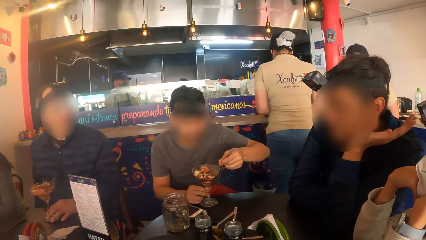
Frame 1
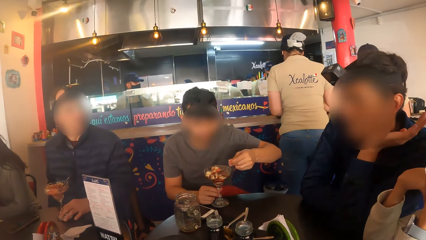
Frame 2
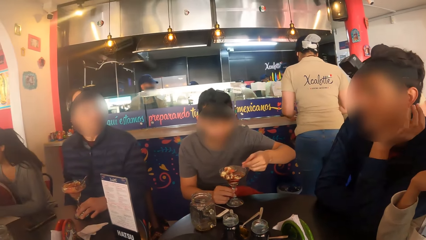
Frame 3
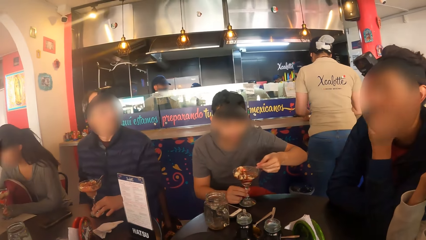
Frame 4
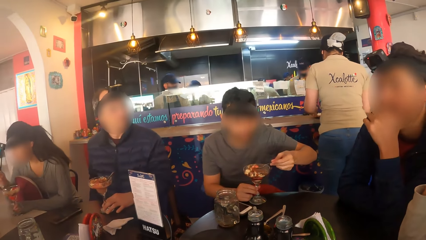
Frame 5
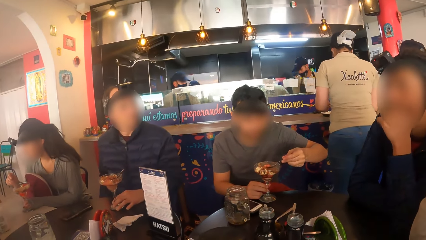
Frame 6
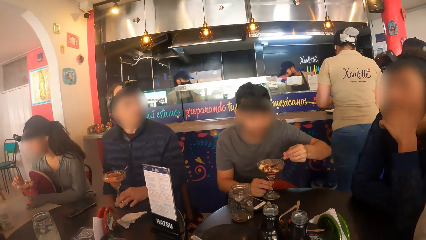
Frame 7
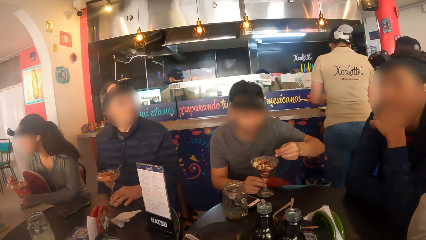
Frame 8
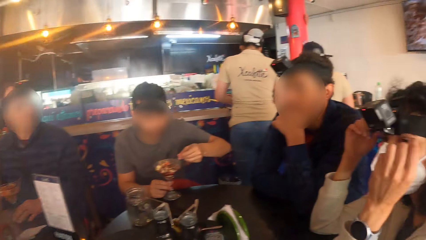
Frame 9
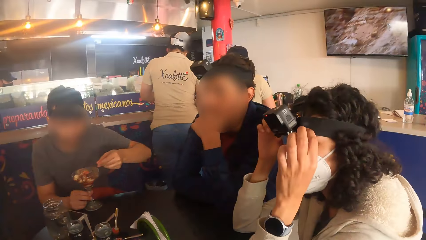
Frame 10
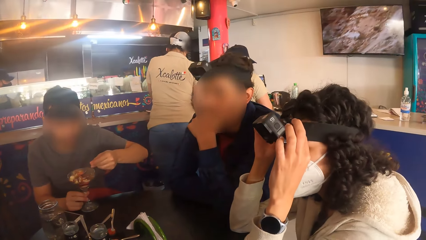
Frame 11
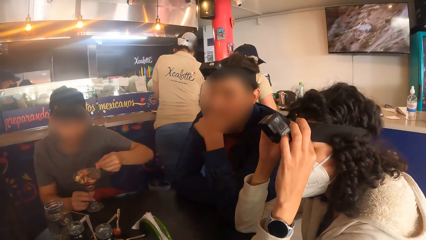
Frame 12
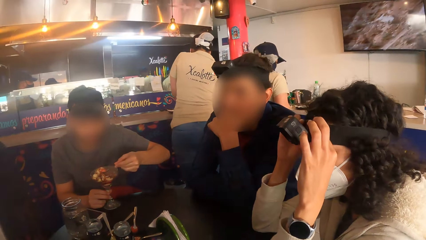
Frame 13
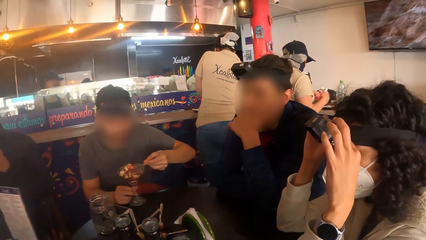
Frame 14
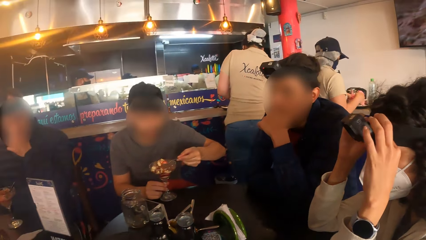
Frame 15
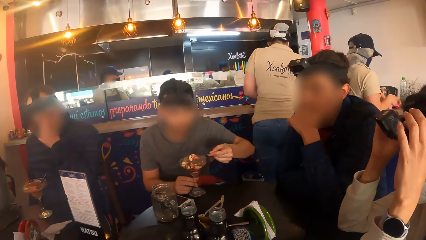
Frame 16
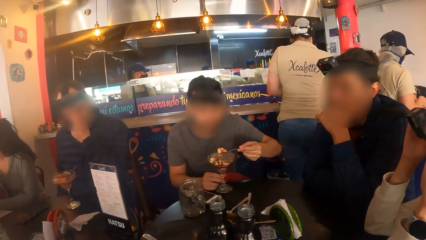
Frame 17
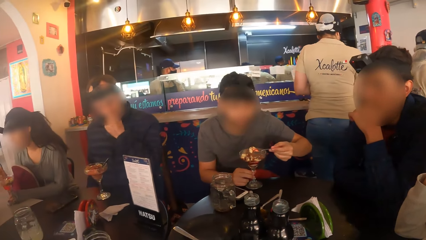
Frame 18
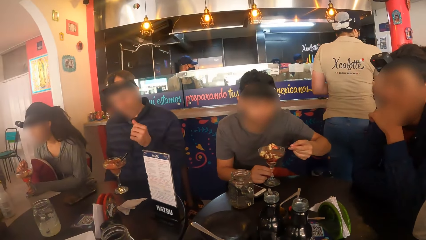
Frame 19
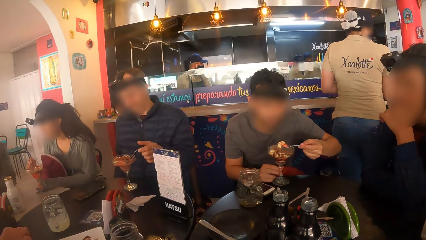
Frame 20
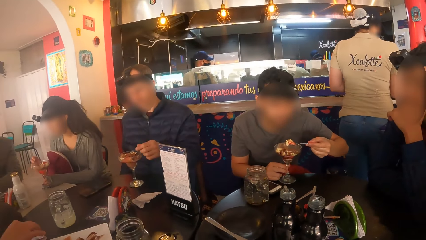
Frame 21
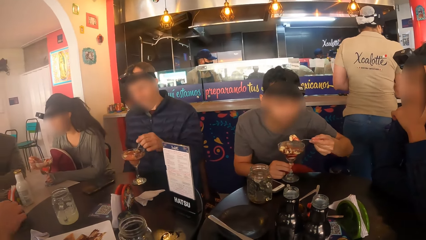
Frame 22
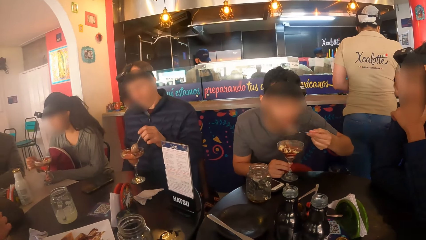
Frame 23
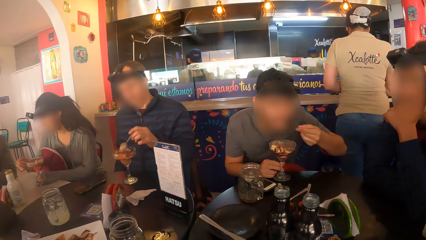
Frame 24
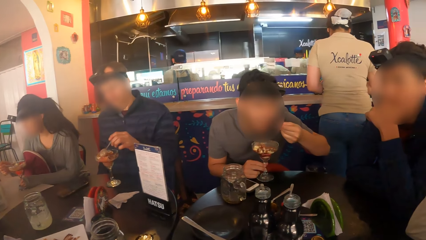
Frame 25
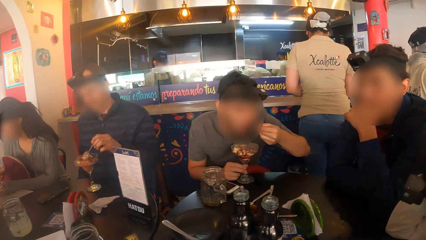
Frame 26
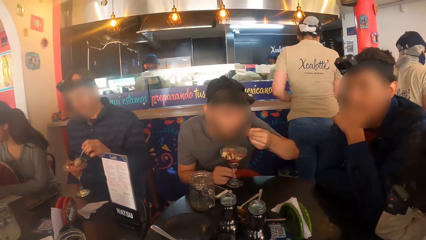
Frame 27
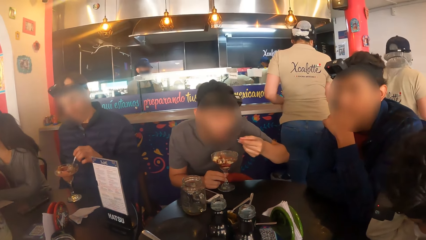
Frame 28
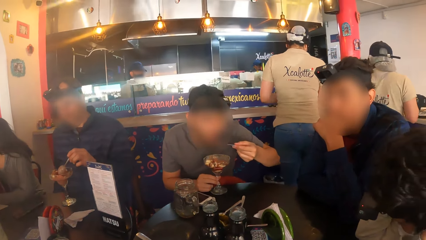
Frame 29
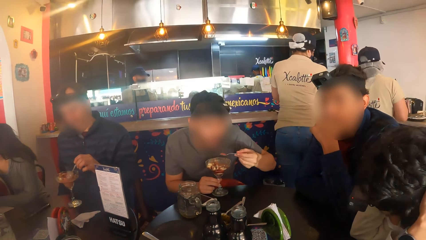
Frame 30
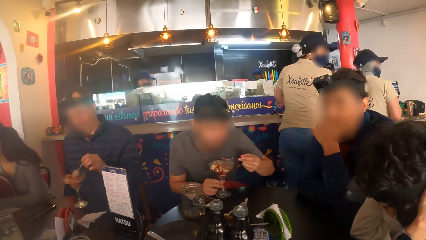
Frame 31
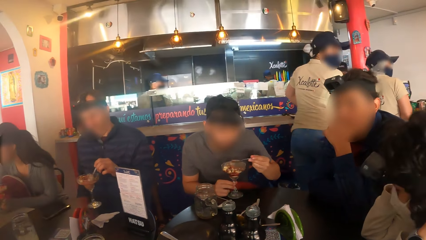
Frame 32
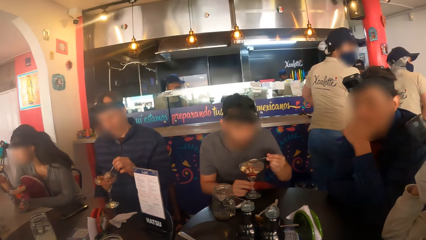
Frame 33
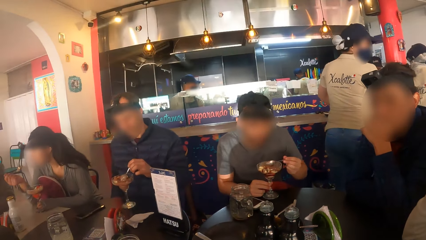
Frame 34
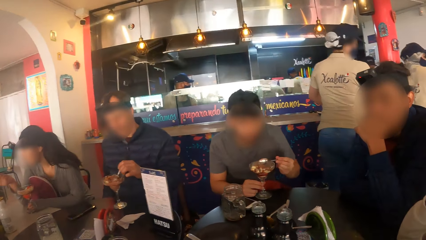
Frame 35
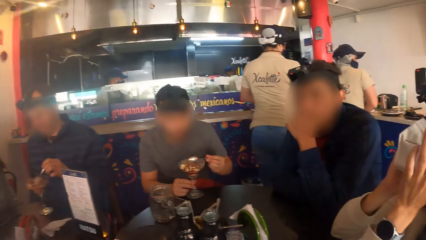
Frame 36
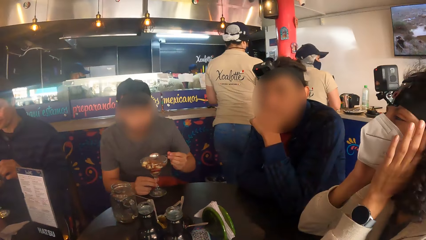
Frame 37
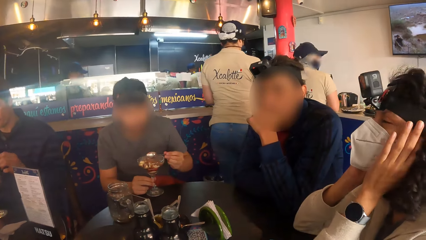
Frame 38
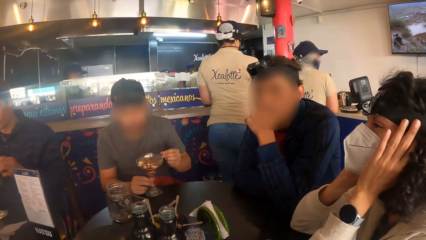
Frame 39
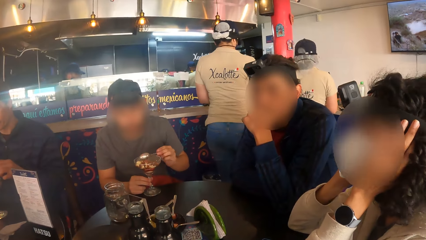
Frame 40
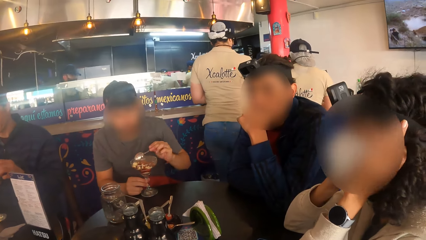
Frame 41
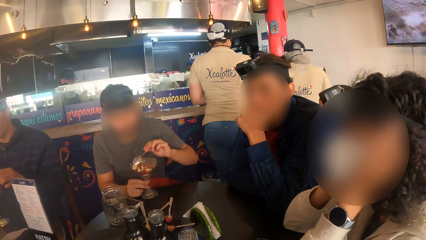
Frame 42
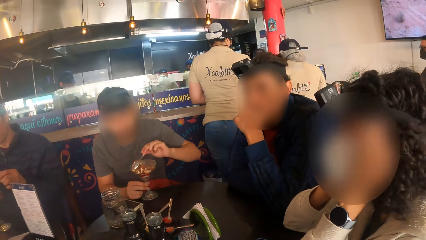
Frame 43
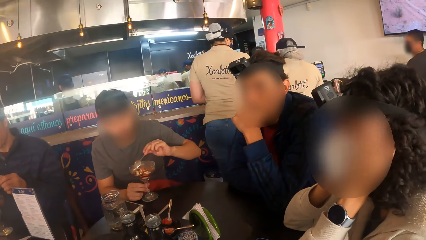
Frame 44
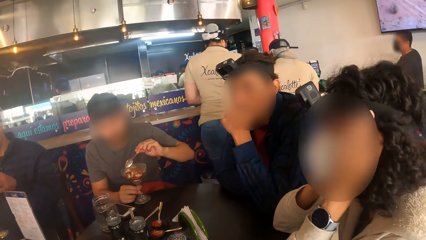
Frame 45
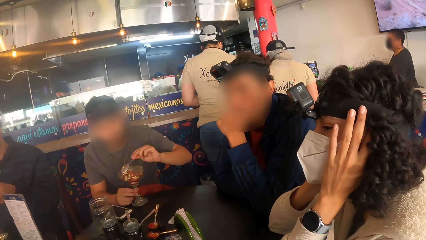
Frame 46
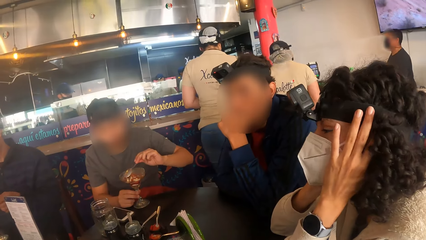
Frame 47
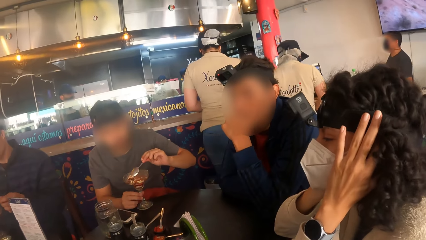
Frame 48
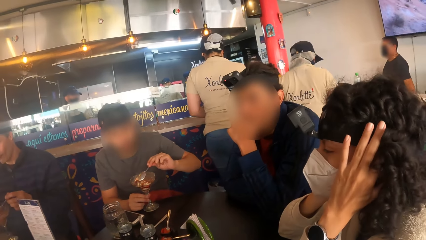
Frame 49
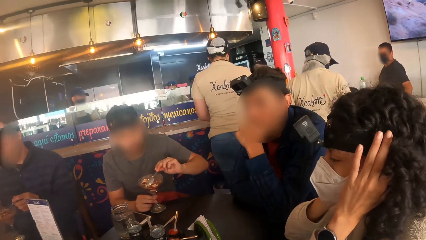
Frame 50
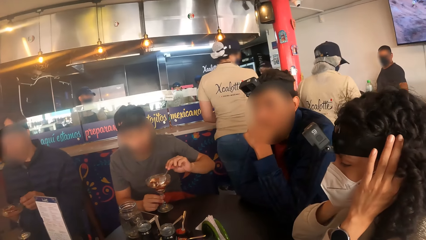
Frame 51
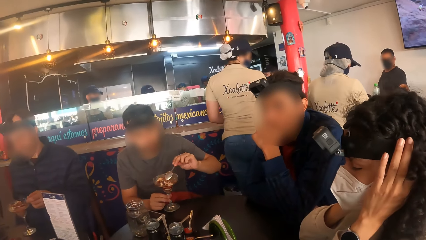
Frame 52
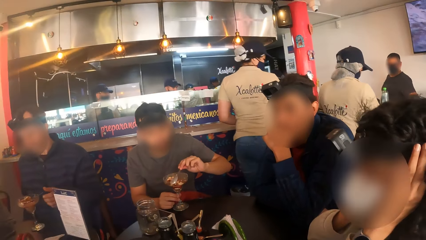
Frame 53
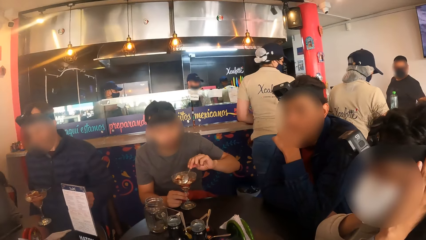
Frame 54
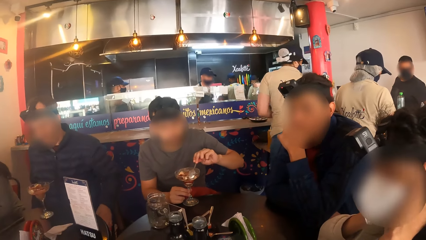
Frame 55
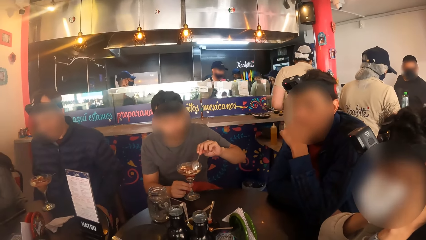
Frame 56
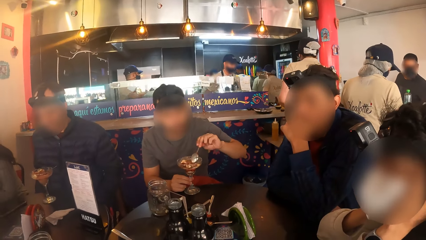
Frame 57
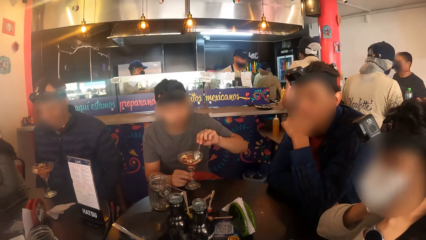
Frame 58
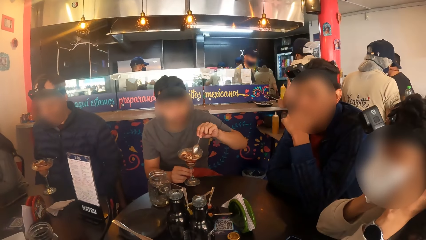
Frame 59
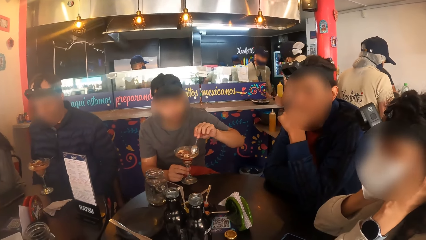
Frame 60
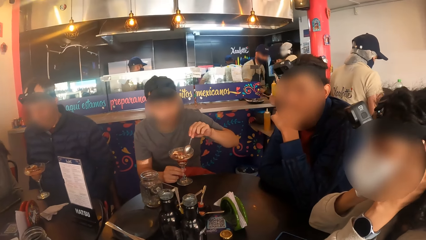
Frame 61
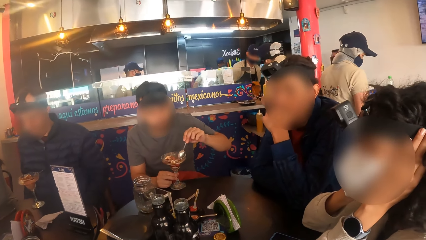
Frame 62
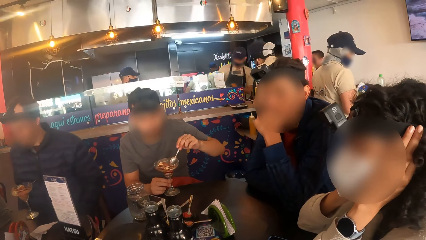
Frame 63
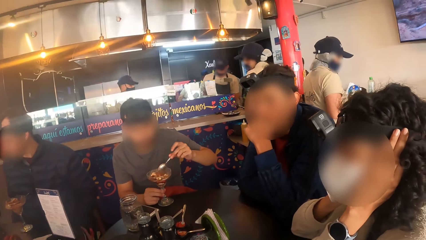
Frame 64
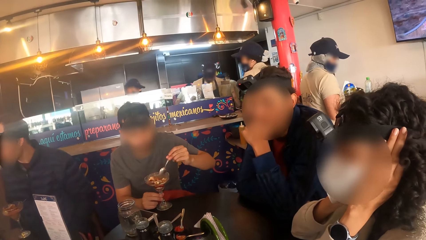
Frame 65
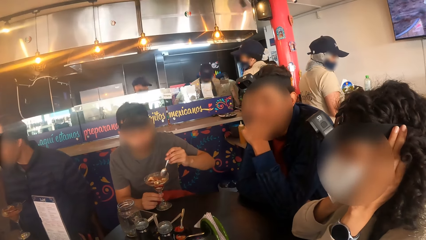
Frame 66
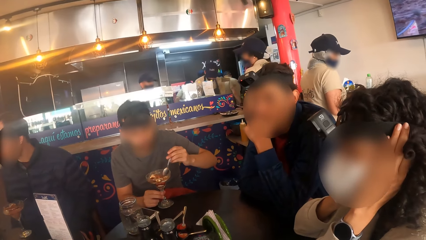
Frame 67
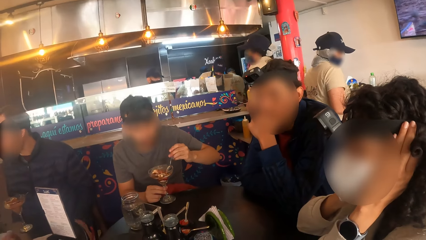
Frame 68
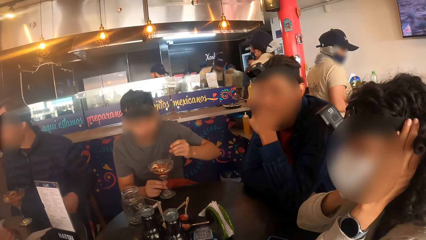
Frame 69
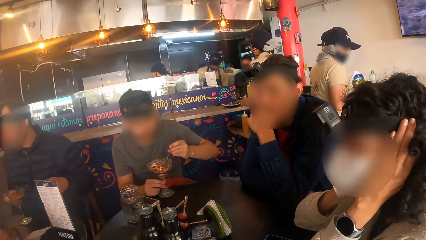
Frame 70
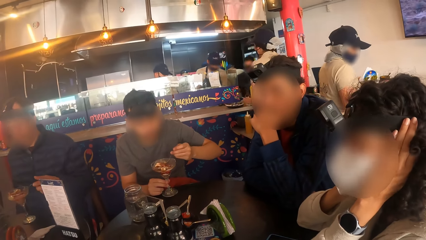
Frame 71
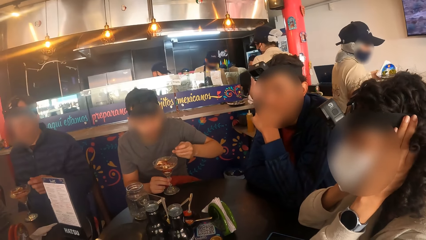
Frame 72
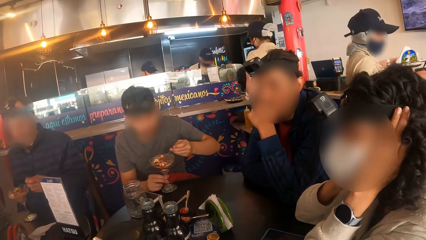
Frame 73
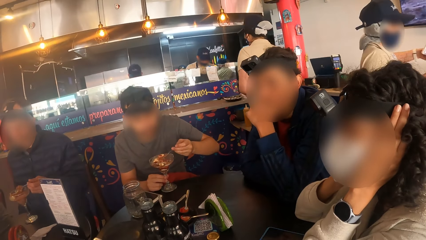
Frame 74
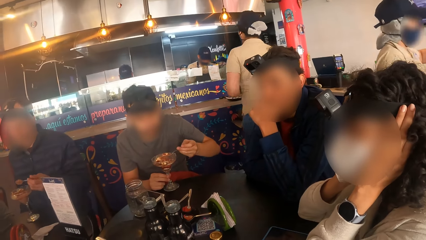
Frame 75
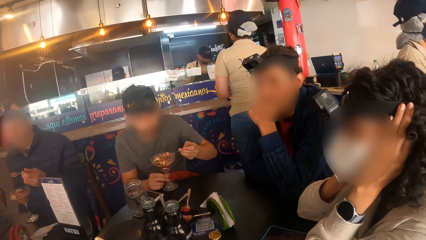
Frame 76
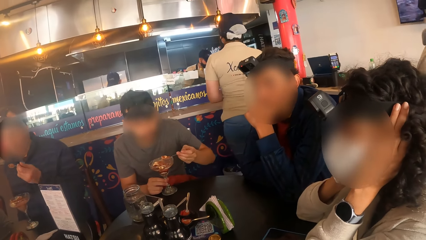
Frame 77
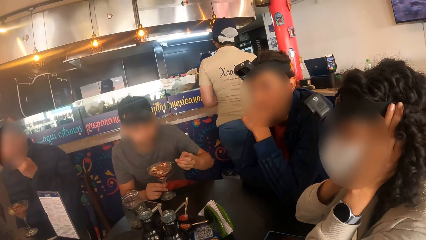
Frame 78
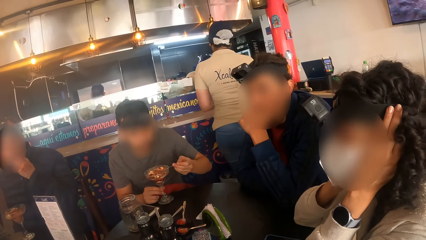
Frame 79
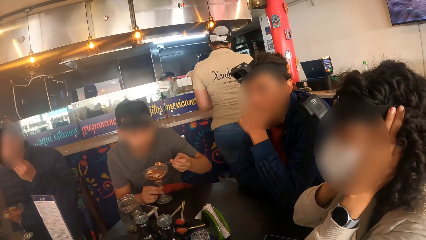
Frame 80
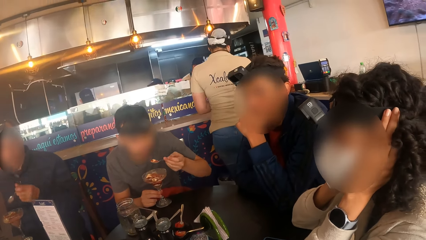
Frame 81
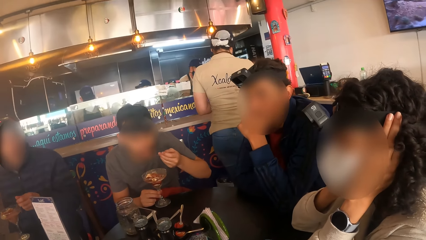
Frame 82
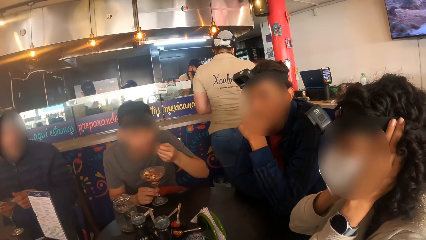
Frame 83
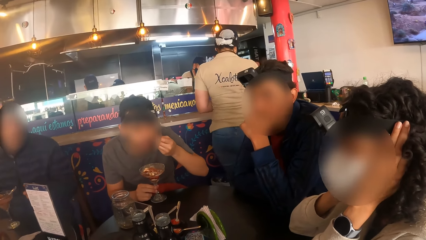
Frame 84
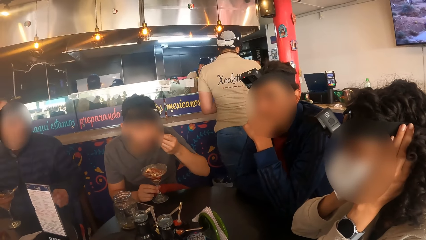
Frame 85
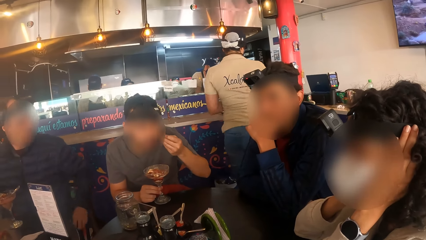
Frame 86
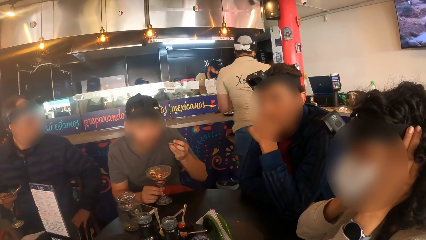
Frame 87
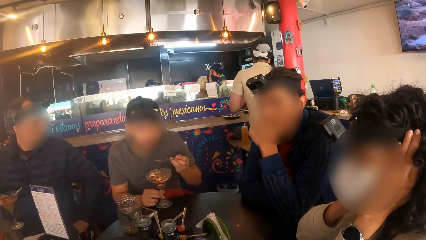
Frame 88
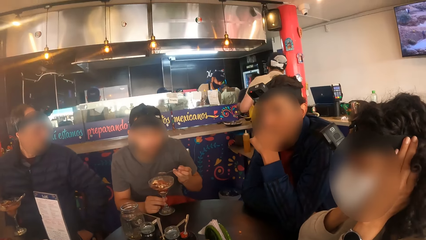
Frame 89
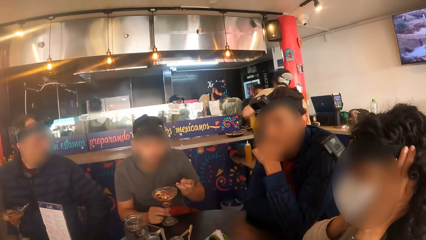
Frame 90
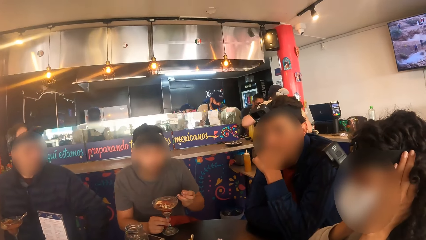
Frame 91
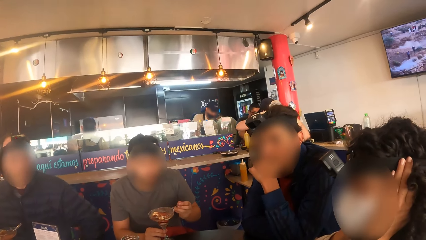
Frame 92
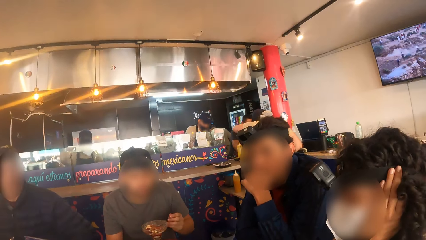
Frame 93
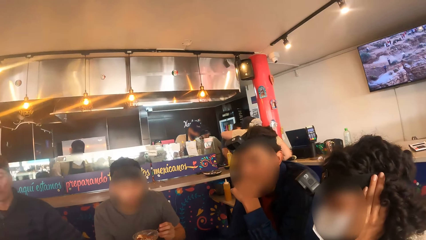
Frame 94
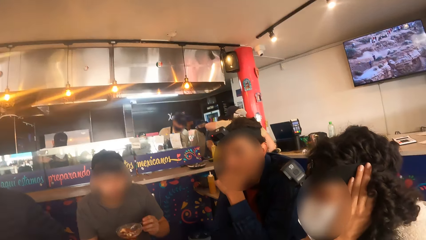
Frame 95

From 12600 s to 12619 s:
The woman adjusts the camera on her head with both hands. The man picks up the spoon from the glass cup with his left hand. Another man eats parfait from the glass cup with the spoon in his left hand. The first man picks up the spoon from the glass cup with his left hand and eats parfait from the glass cup with the spoon in his left hand. The other man eats parfait from the glass cup with the spoon in his left hand.
